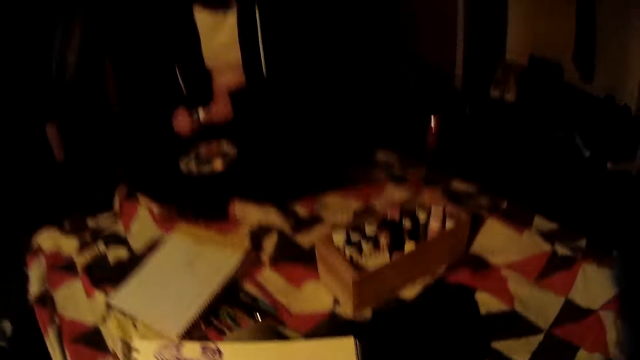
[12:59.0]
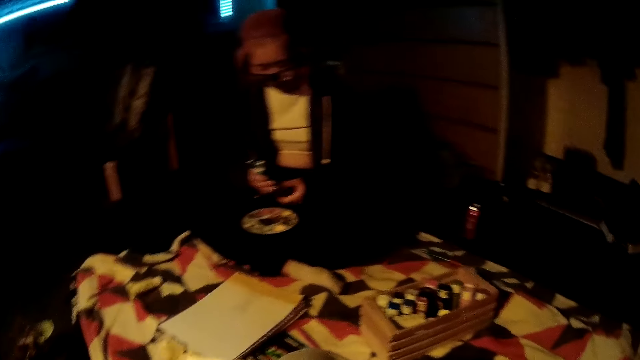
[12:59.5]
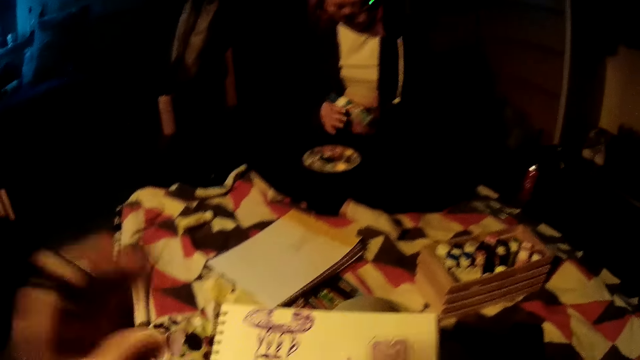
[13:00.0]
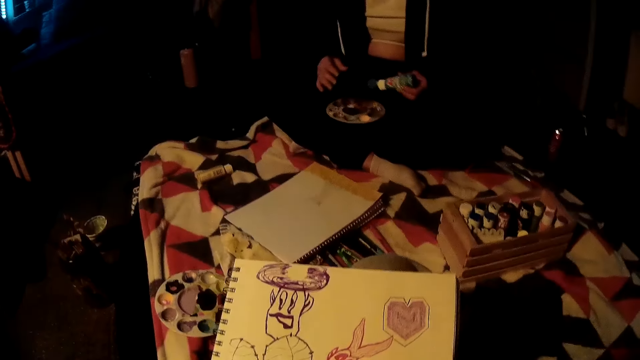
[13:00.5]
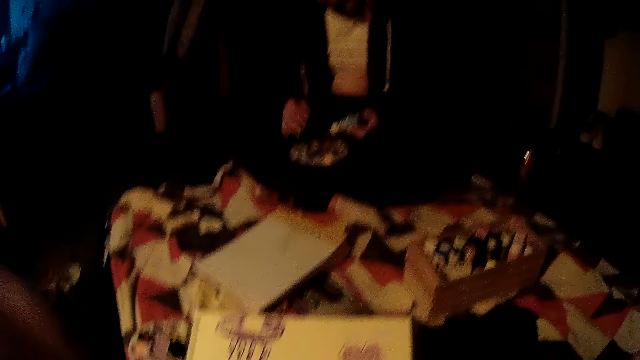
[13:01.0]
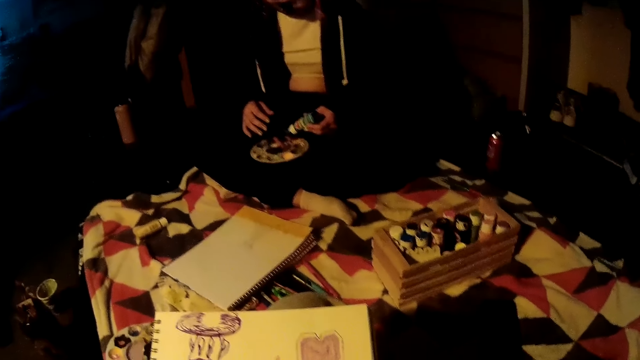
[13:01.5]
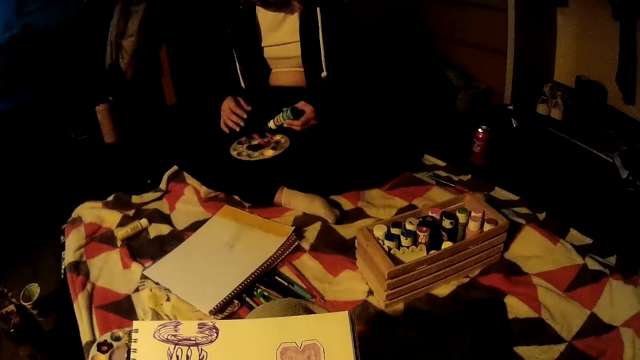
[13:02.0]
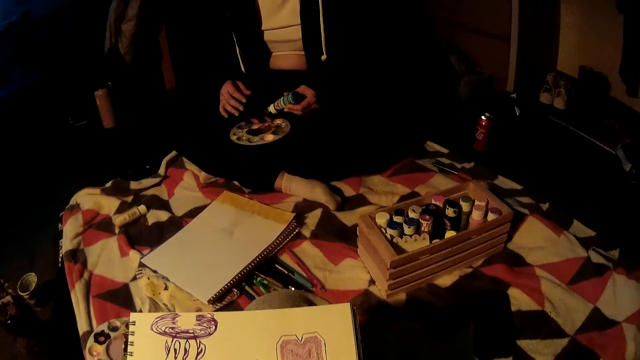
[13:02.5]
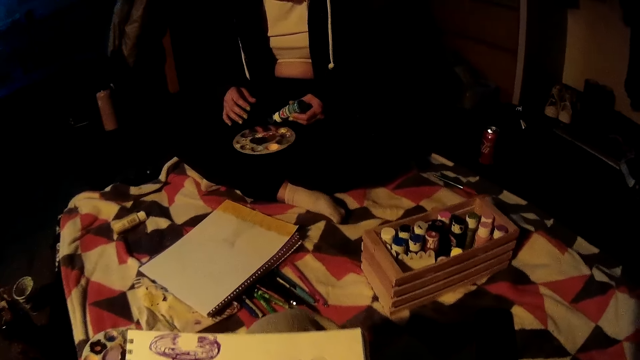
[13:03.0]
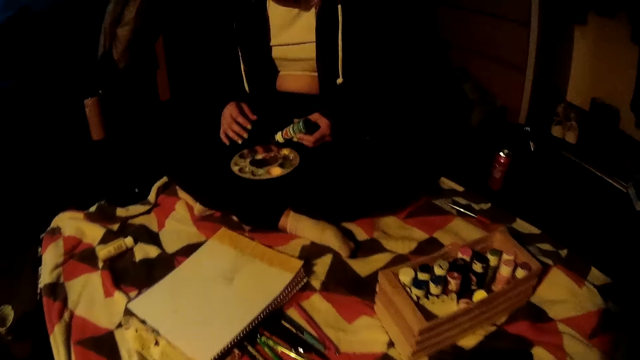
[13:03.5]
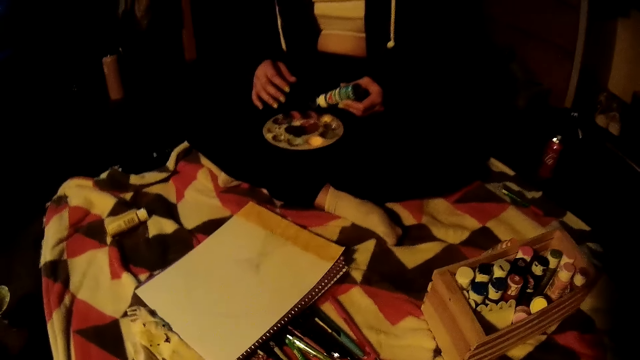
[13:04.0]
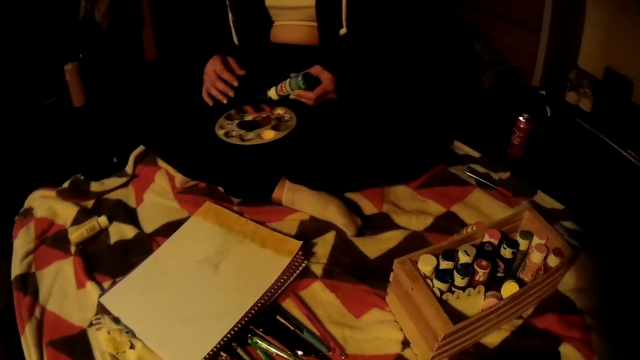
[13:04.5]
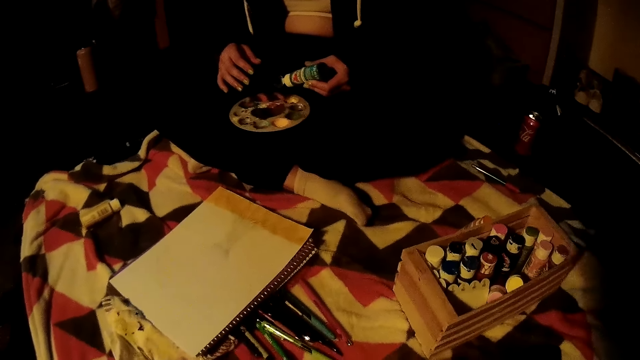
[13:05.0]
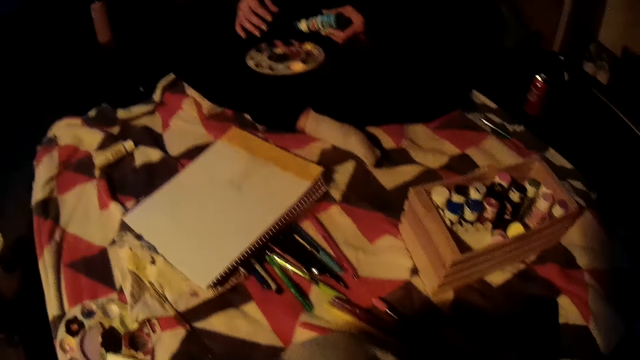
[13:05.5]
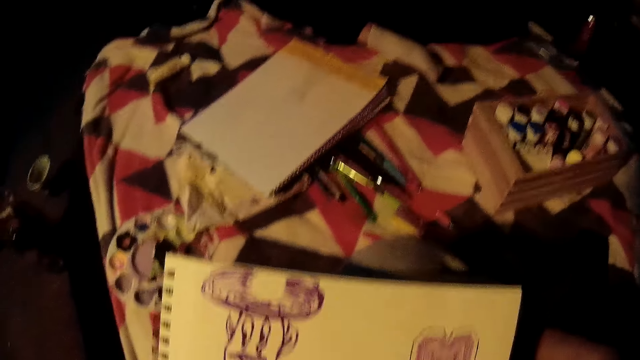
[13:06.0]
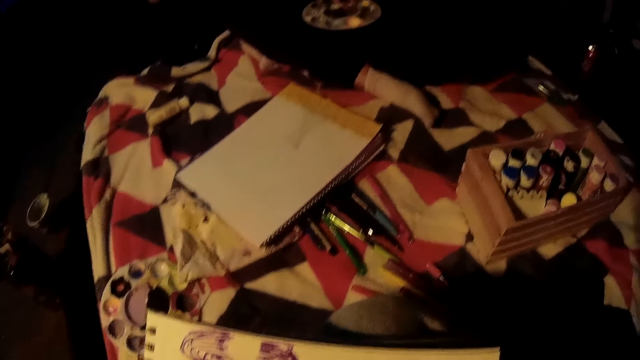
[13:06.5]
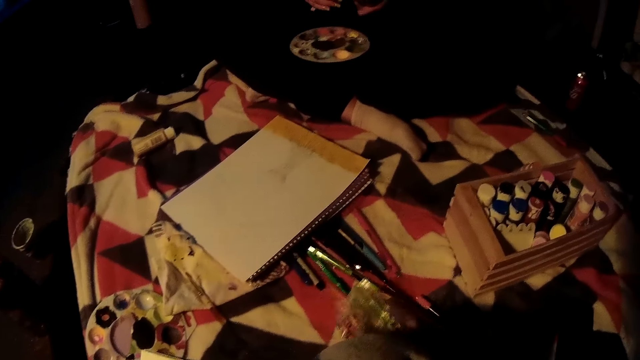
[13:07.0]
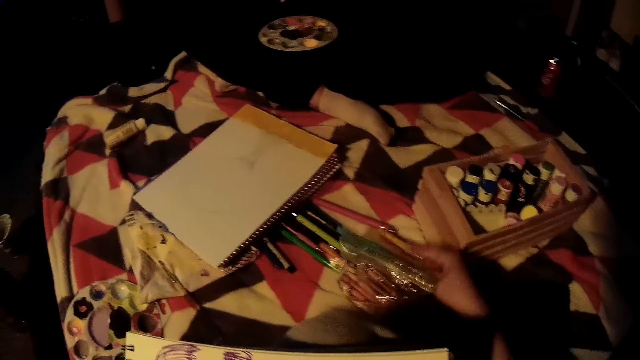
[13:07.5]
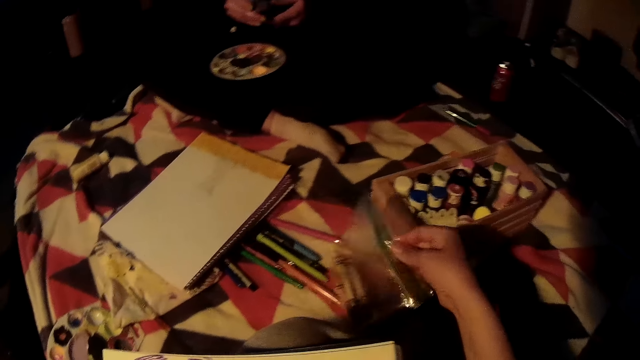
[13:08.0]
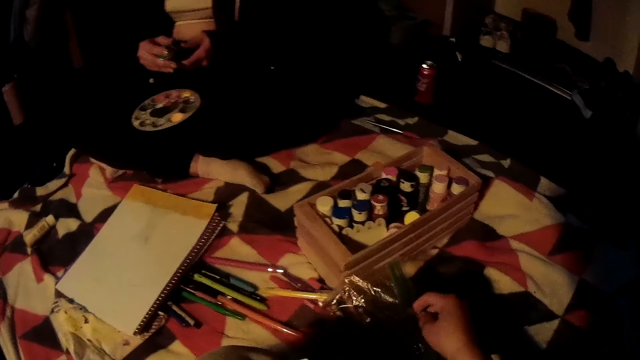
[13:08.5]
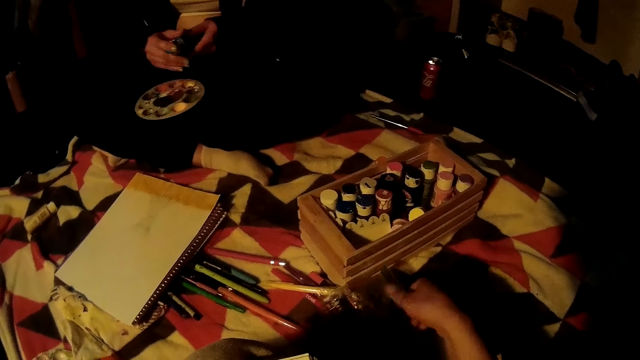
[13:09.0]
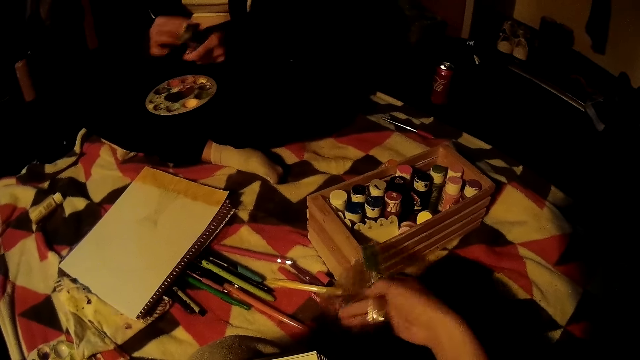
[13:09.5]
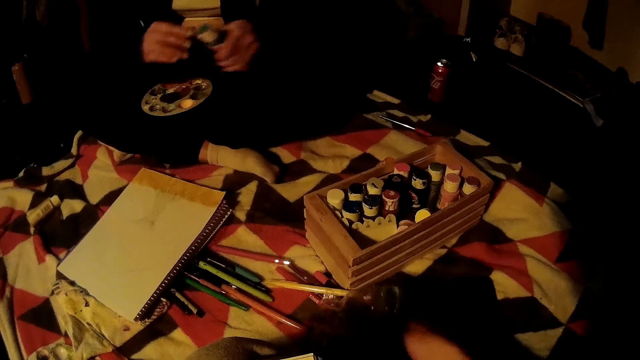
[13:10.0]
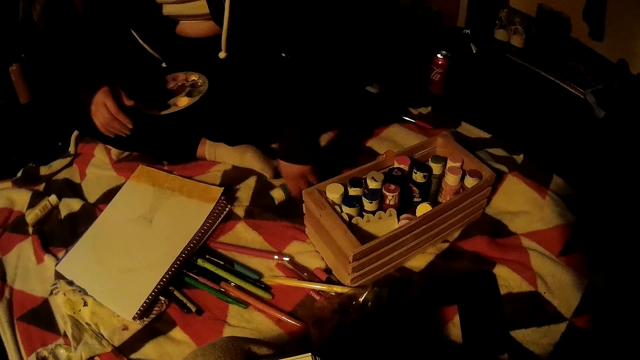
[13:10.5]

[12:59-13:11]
The girl pours the paint mixture in the bottle into a paint holder. The camera wearer moves the pack of crayons on the bed with his right hand. He picks up a packet of colour pens.

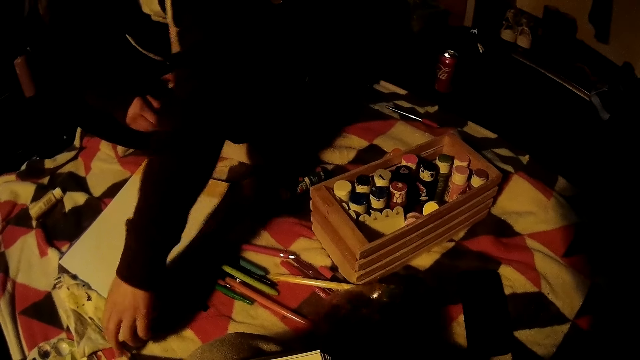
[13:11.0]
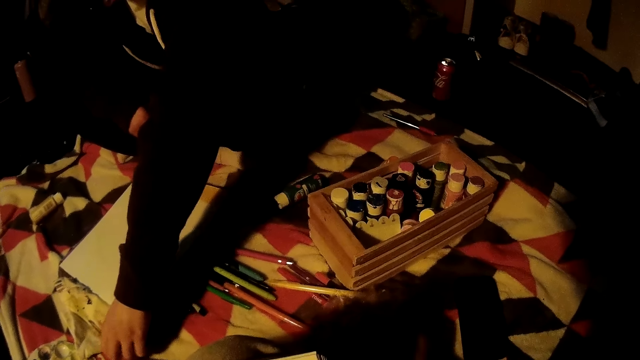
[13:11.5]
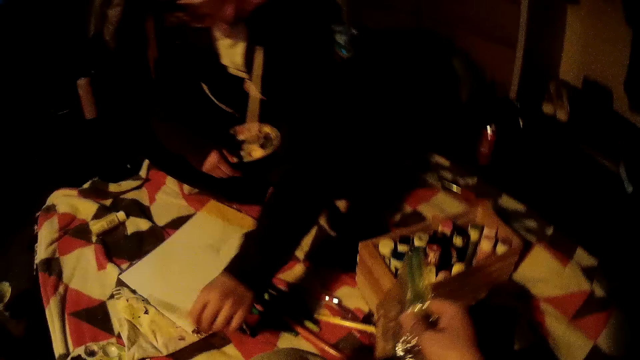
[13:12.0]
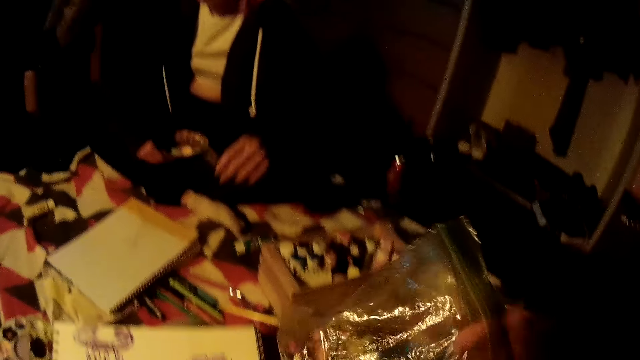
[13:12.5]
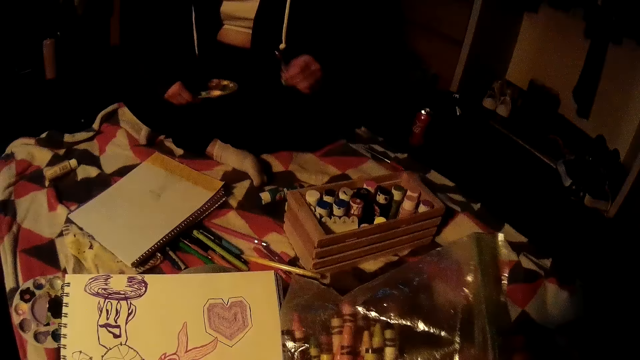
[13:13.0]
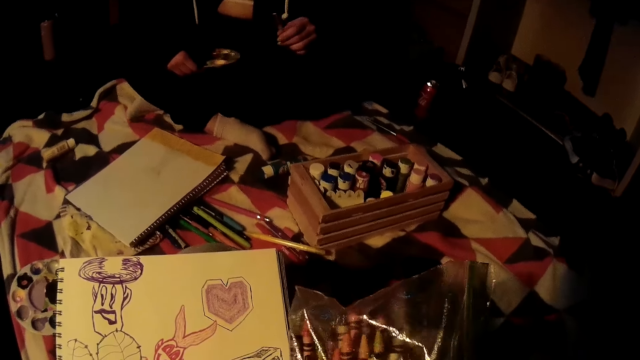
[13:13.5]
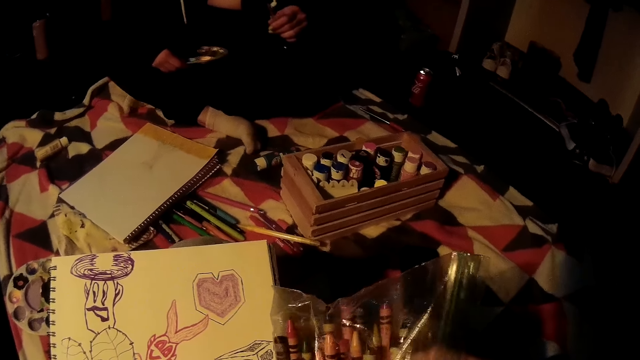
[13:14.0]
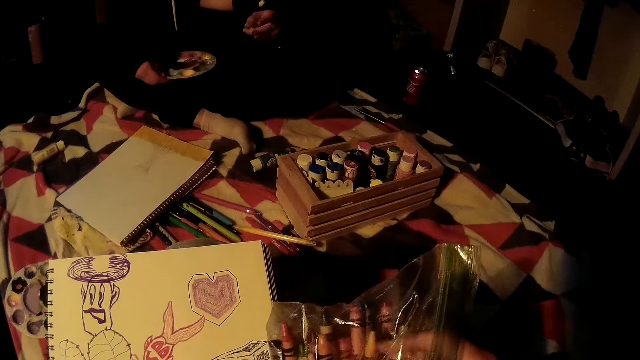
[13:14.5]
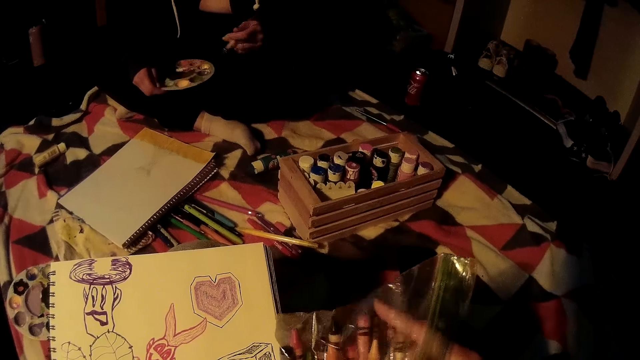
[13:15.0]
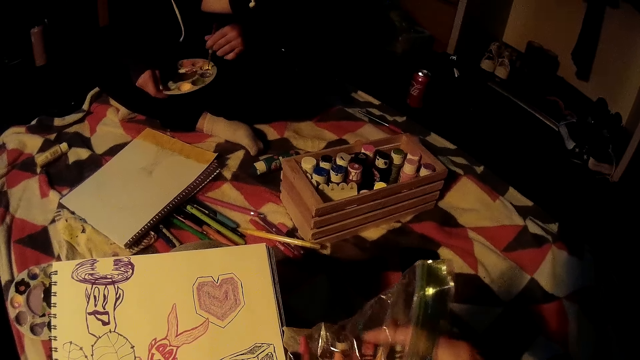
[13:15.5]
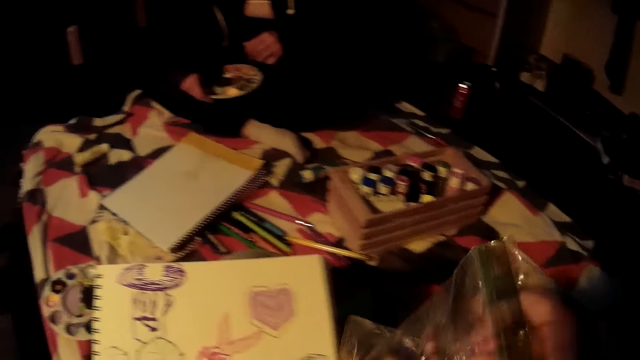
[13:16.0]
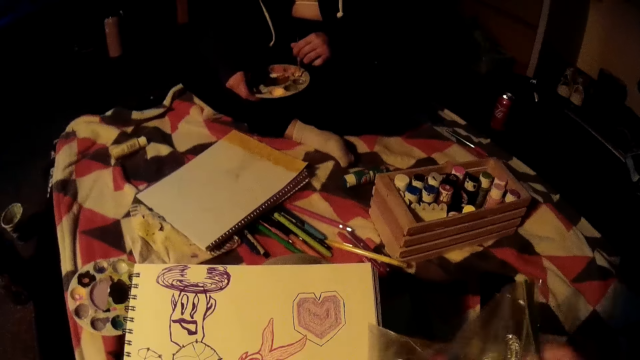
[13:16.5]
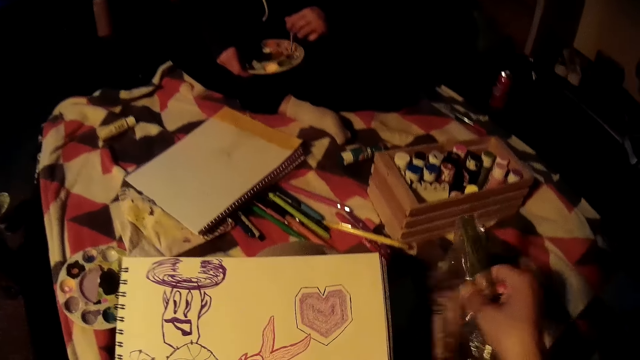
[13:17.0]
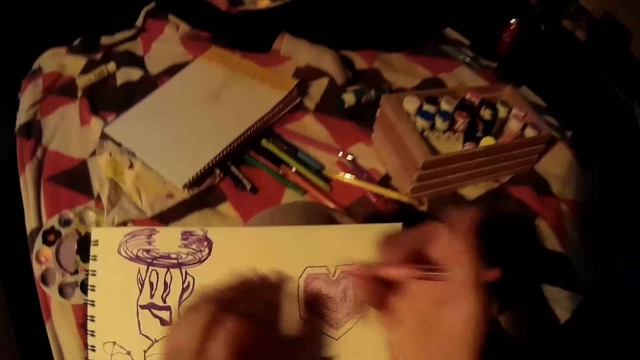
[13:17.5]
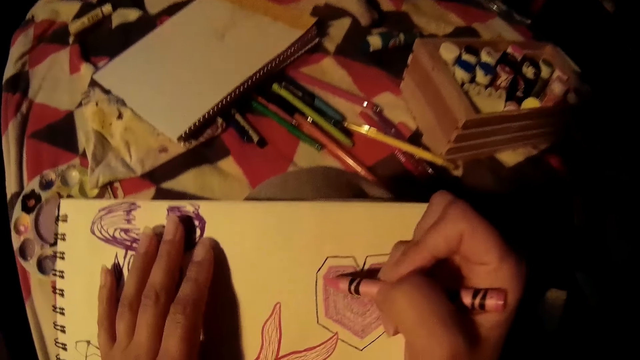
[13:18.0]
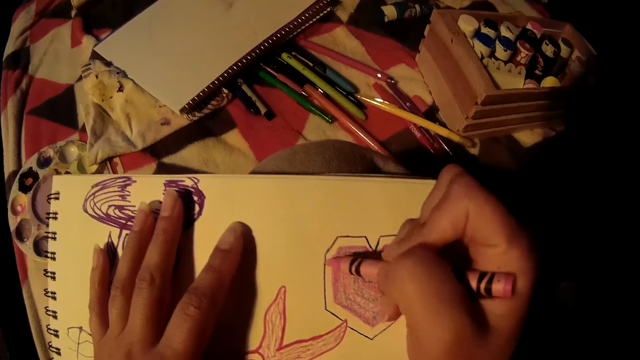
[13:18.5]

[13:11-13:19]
The camera wearer drops the paint bottle on the floor and picks up the pack of crayons on the bed with his right hand. The girl picks up a pen on the floor. The camera wearer goes through the coloring pen packet. He picks a pencil from the pack of crayons with his right hand. The girl dips a brush on the paint template. The camera wearer drops the pack of crayons on the bed. He drops the bag on the floor.
